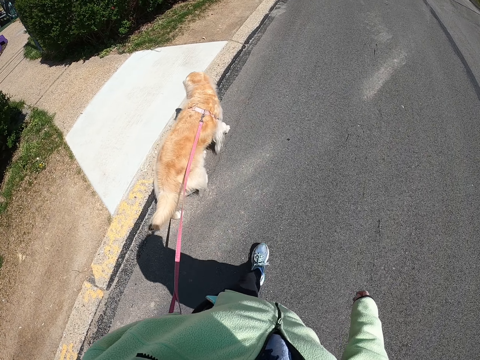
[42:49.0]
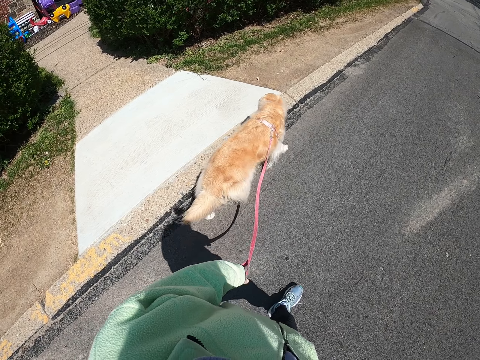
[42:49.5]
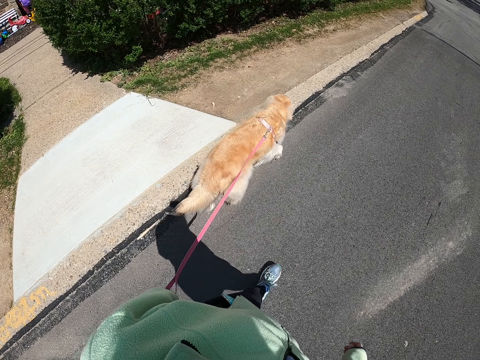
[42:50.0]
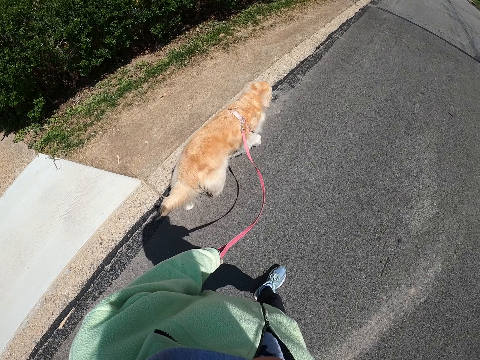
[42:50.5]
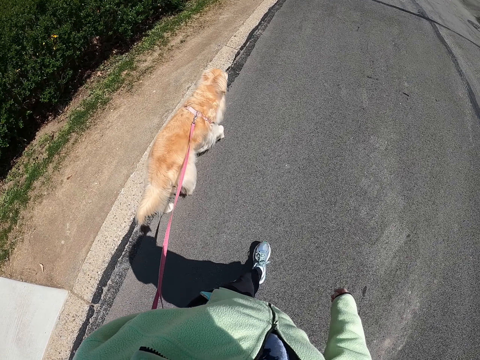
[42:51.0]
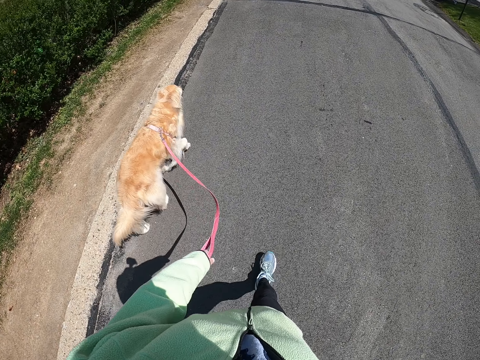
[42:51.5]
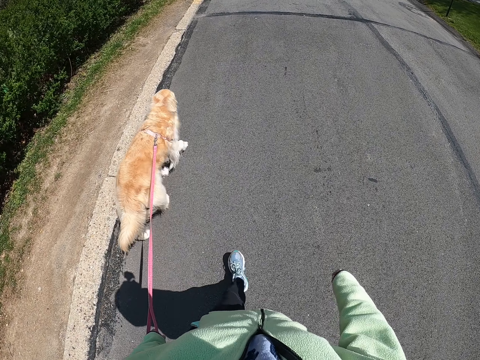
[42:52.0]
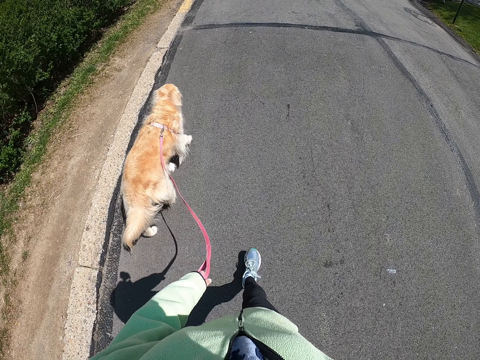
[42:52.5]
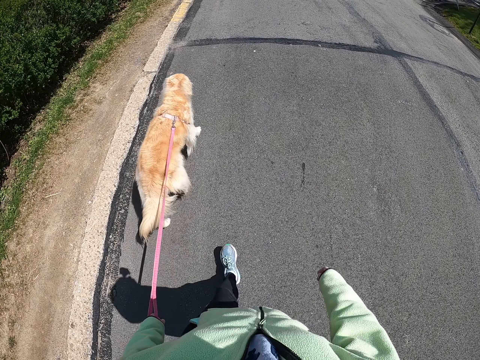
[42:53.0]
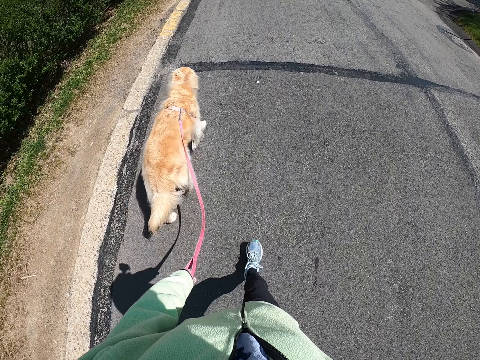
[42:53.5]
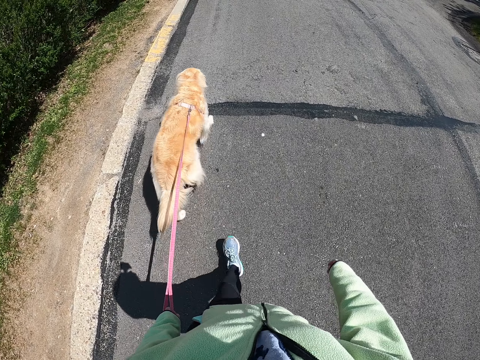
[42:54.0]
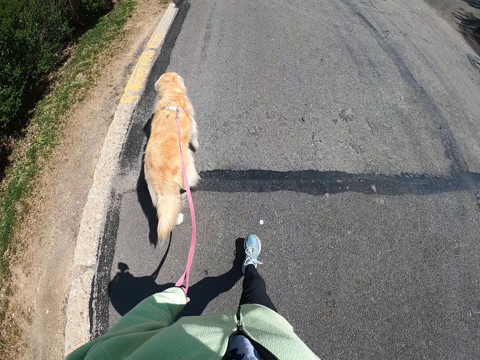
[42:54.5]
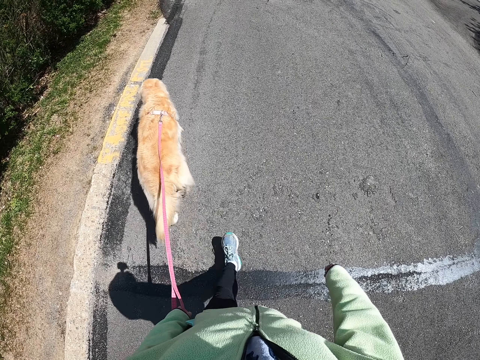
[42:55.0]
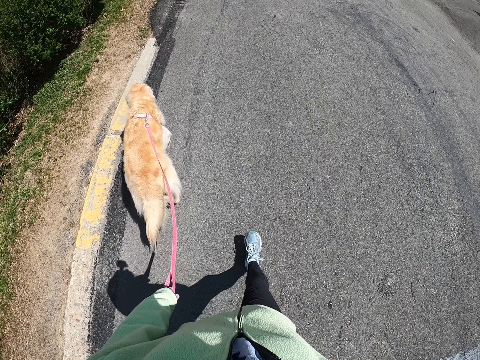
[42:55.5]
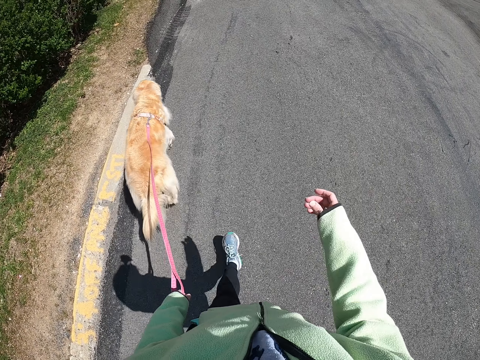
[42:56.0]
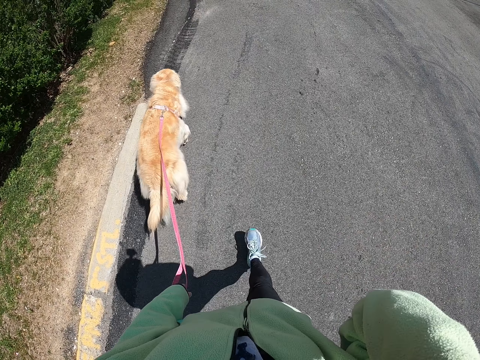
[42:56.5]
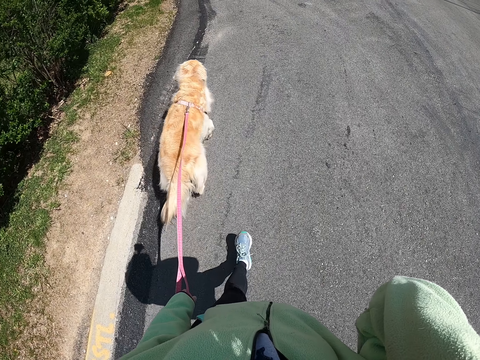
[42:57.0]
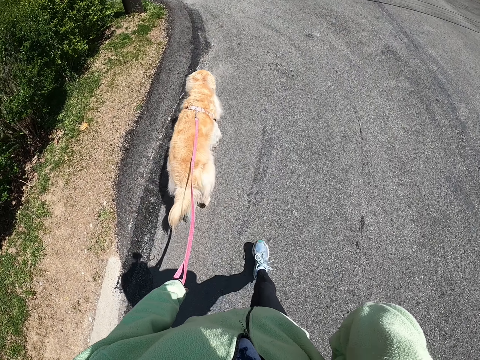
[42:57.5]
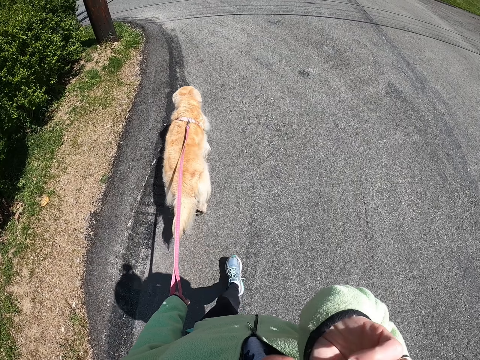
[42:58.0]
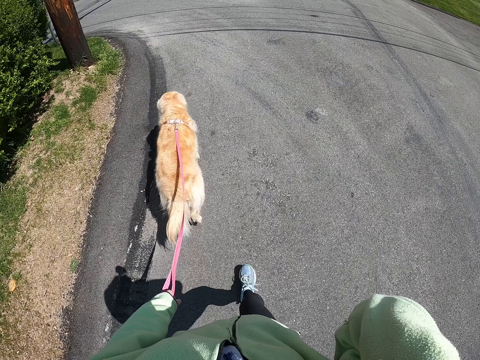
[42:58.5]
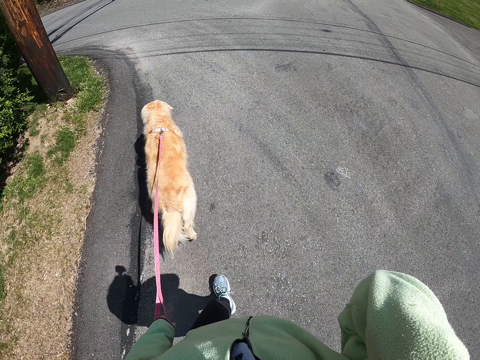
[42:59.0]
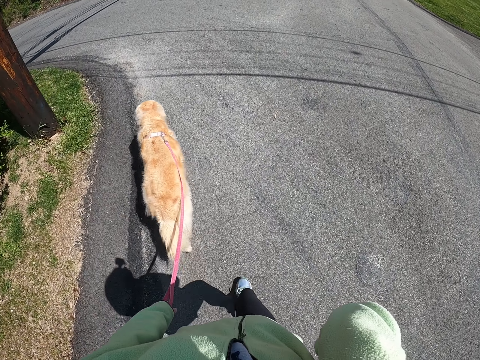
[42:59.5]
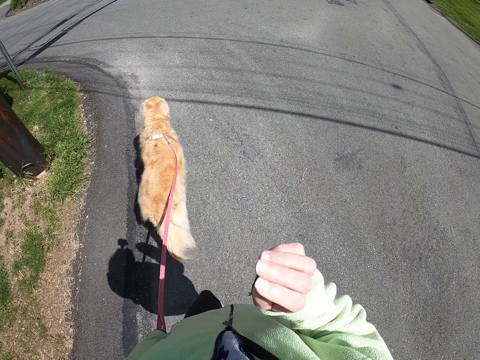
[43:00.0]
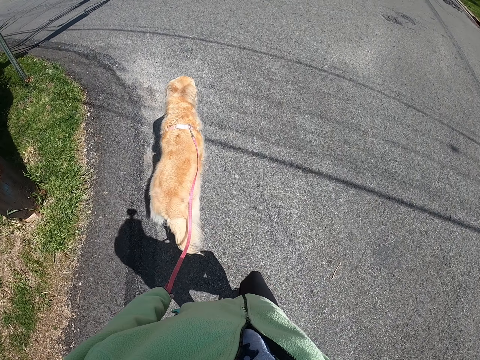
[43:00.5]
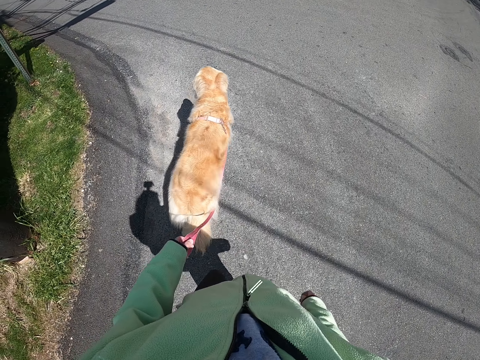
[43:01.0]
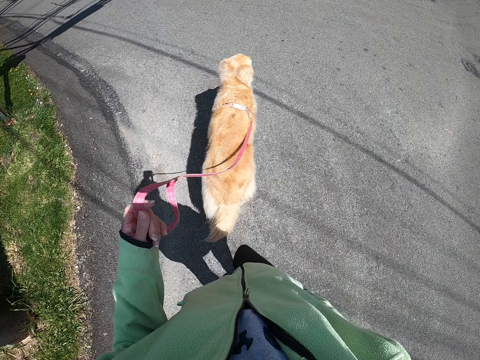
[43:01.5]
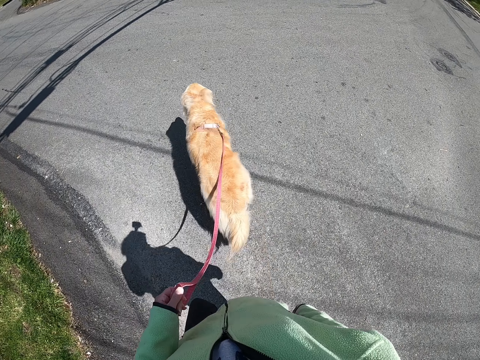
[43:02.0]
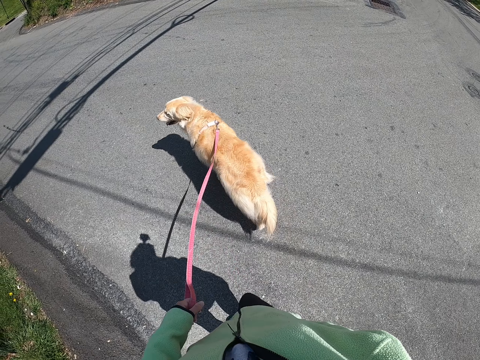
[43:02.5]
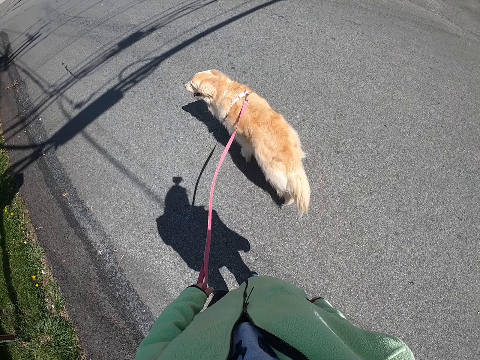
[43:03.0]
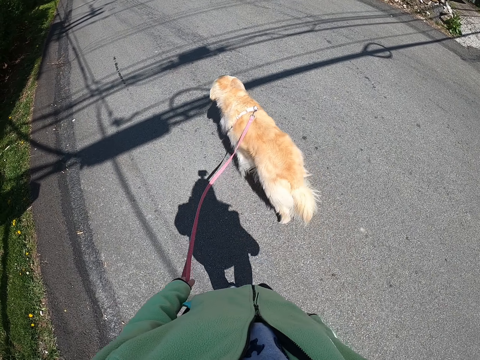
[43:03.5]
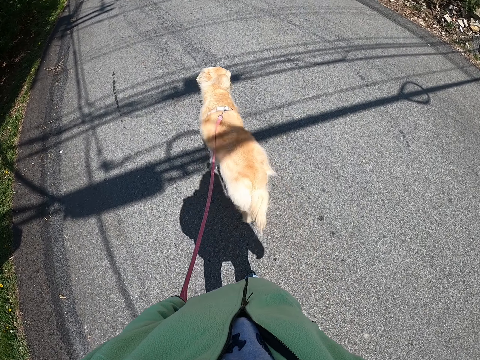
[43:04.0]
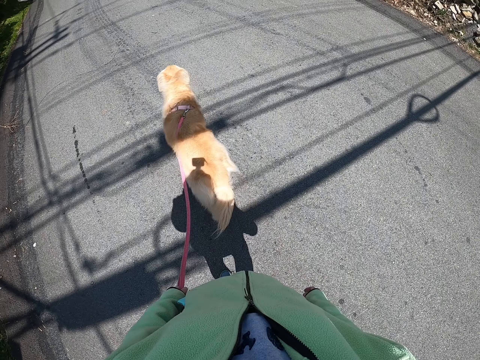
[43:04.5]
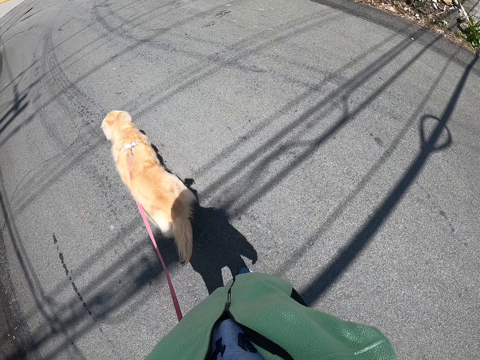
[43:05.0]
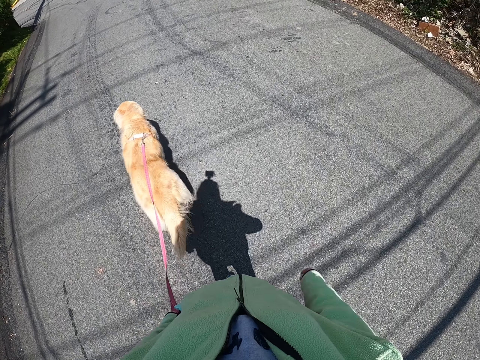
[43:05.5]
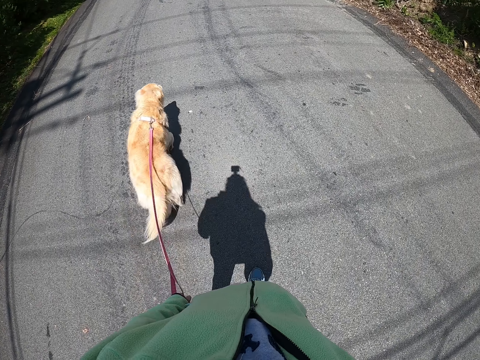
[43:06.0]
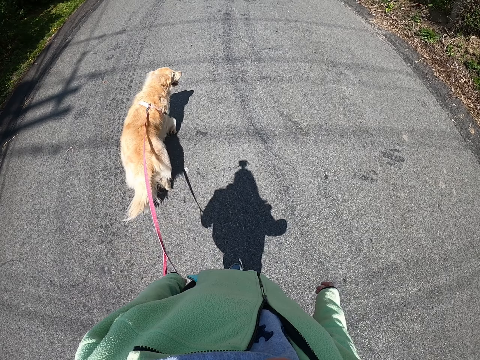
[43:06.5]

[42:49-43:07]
The camera wearer looks around. They look around again. They walk on a road. They raise up a hand. They walk on the road. They move the hand. They walk on the road. They put down the hand. They walk on the road. They move the hand. They walk on the road.

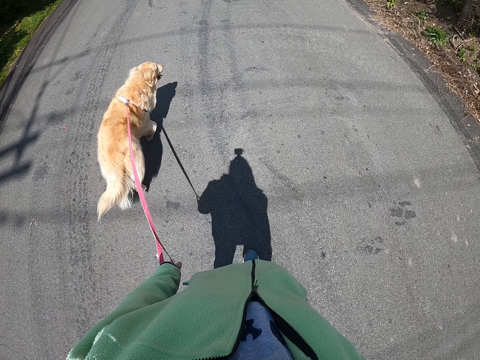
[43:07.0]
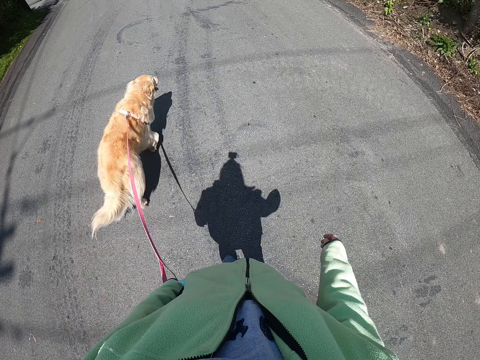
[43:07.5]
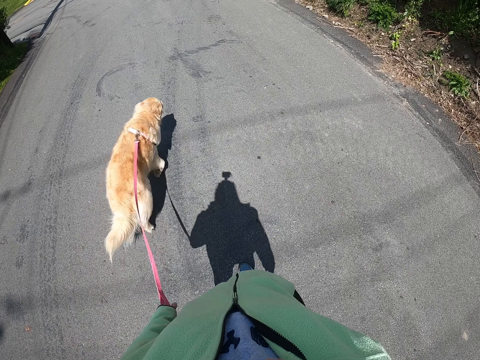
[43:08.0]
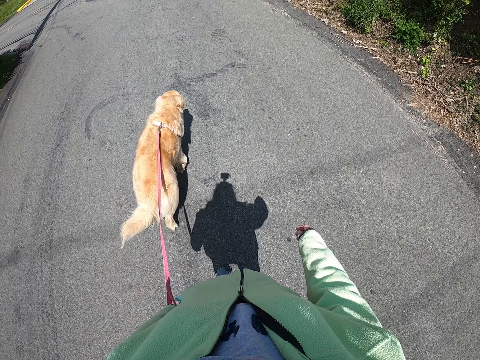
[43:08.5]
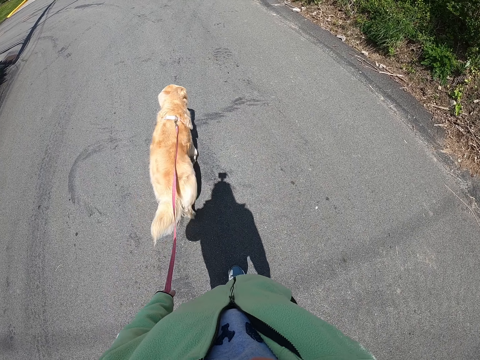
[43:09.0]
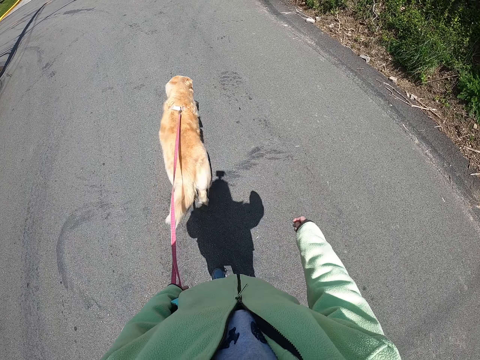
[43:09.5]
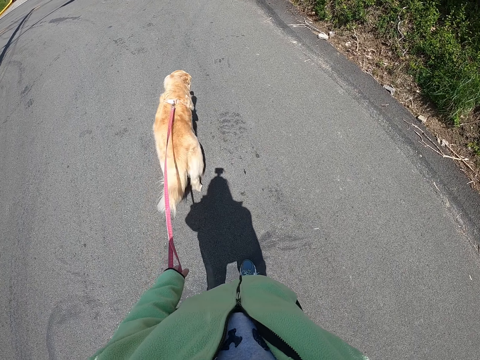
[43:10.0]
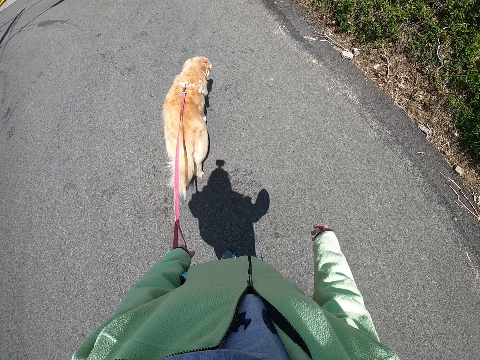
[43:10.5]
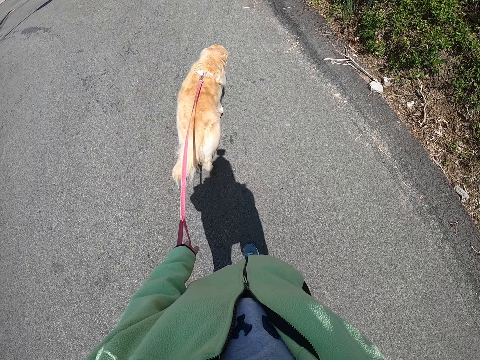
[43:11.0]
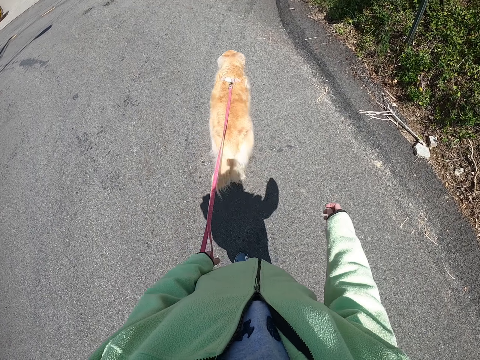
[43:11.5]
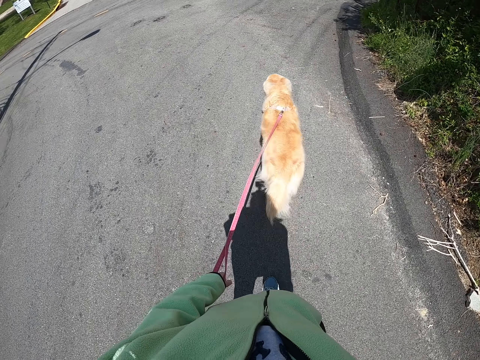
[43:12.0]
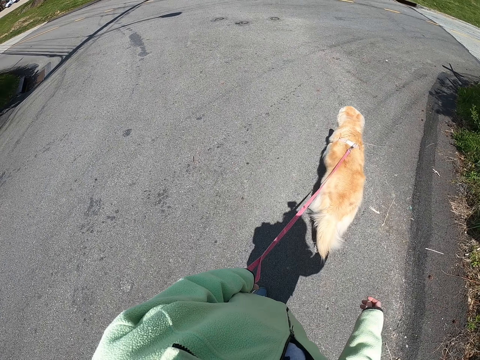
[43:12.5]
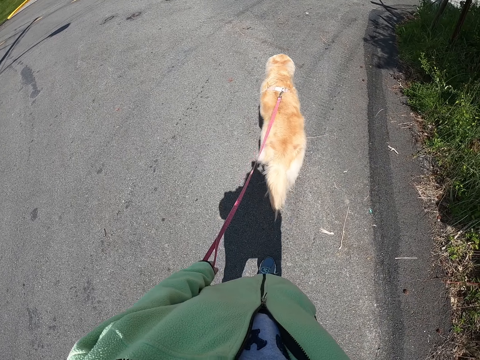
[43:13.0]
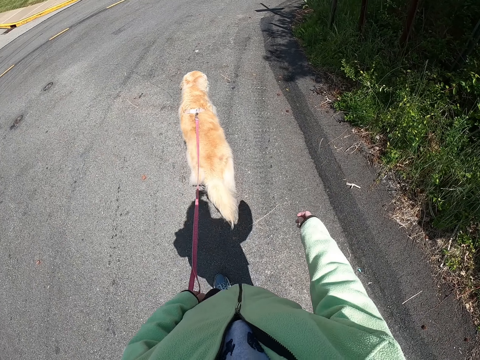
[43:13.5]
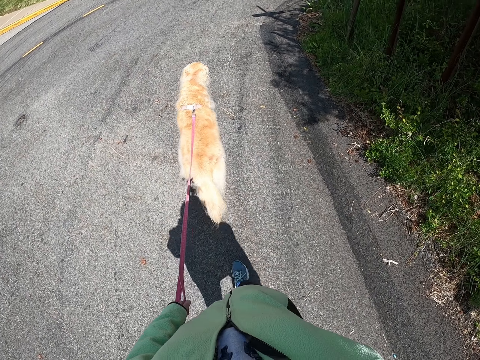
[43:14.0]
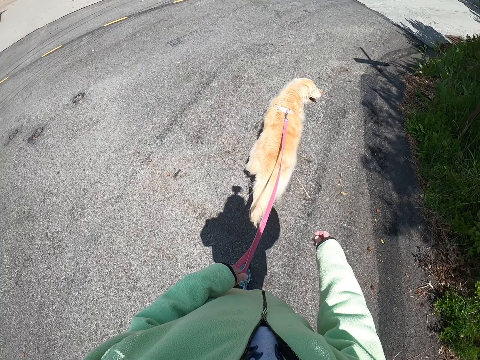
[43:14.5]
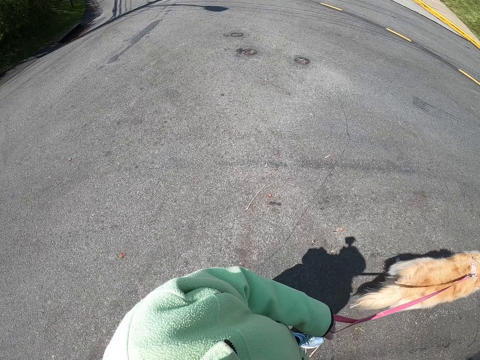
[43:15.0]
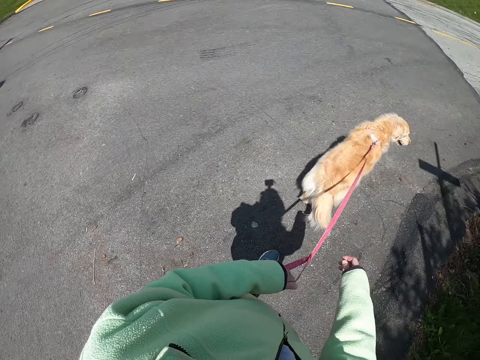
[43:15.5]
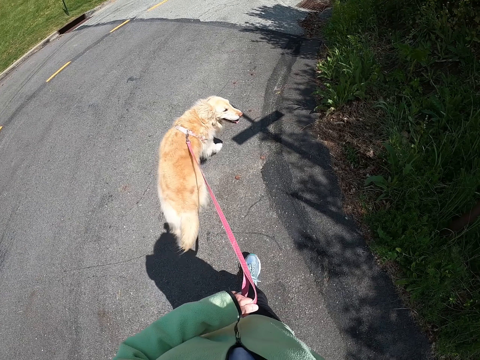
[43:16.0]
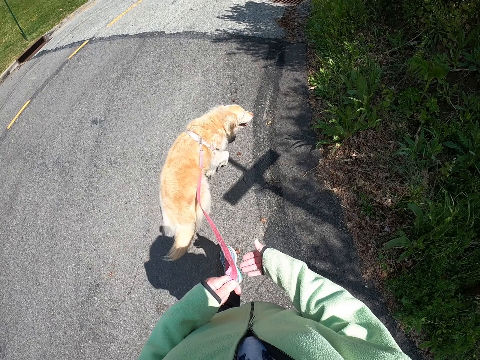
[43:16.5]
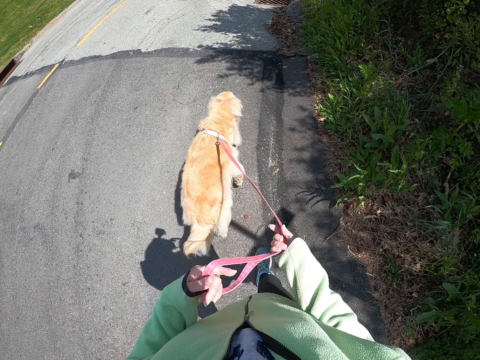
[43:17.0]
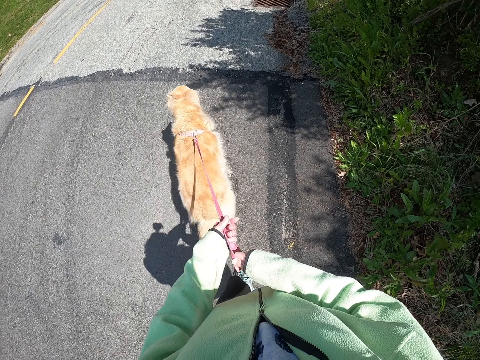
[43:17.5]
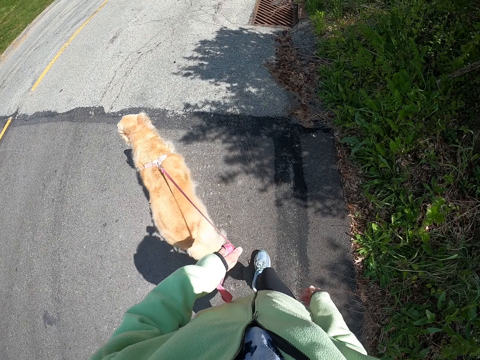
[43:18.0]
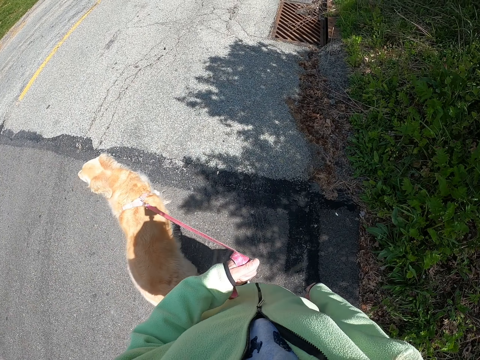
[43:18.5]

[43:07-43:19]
The camera wearer looks around. They walk on a road. They look around. They walk on the road. They look around. They walk on the road. They look around. They walk on the road. They fold the dog leash. They hold the leash with both hands. They walk on the road. They move a hand down.
